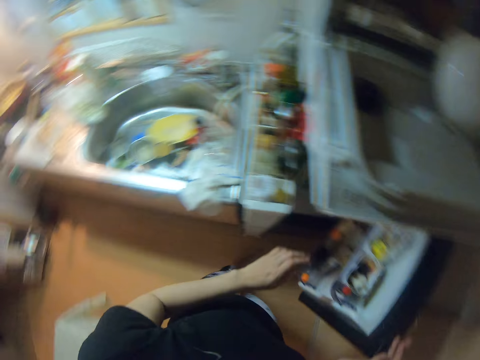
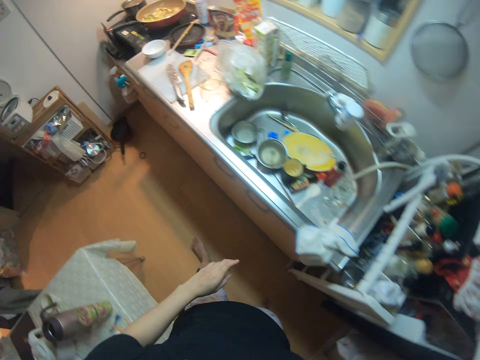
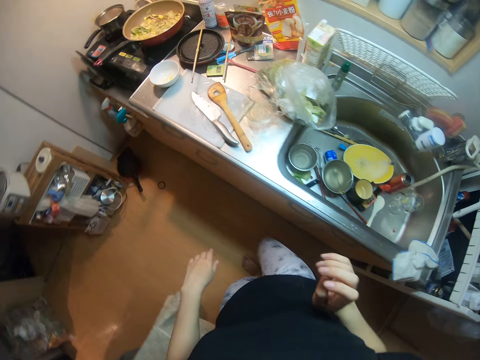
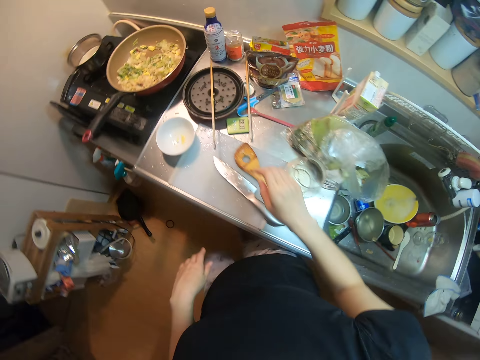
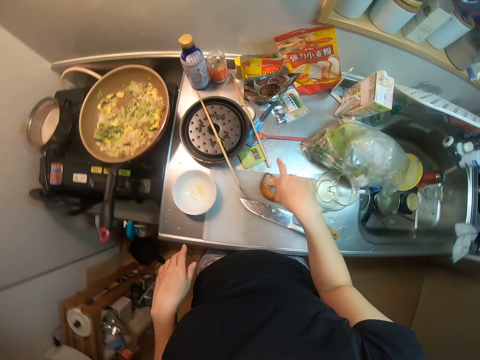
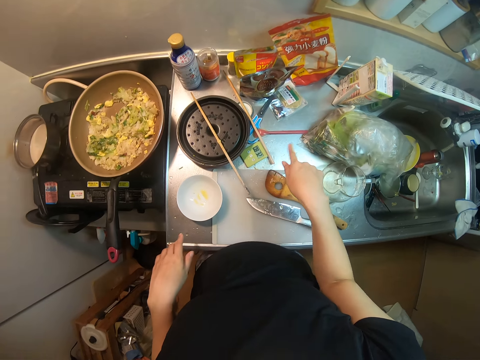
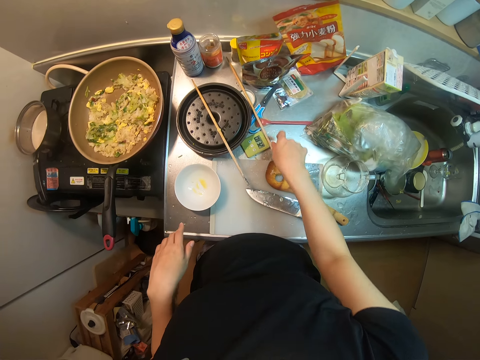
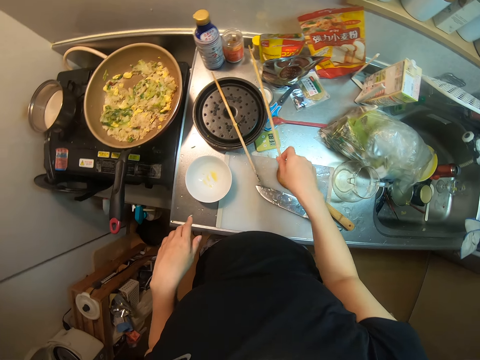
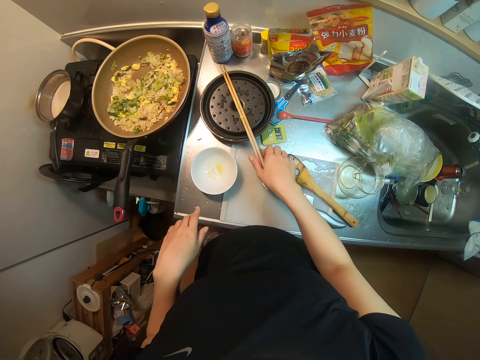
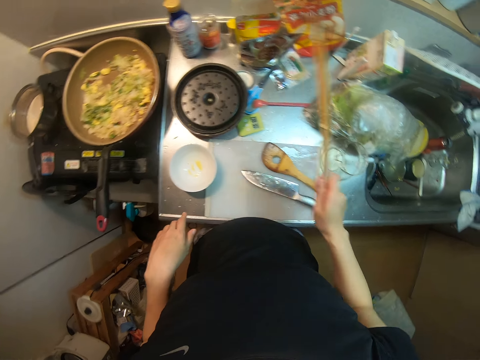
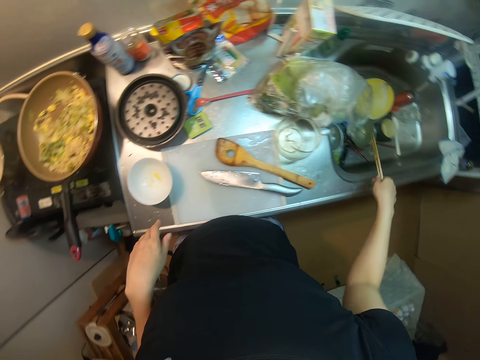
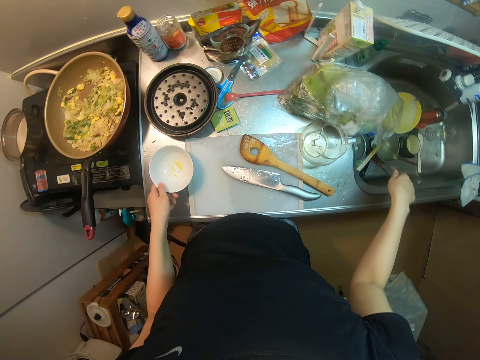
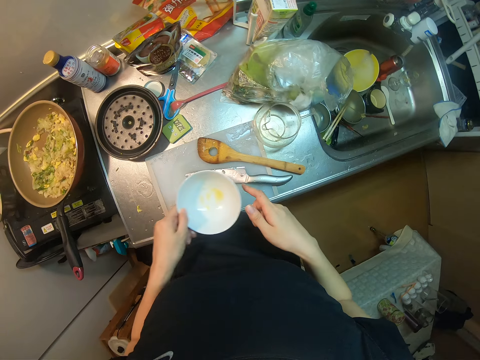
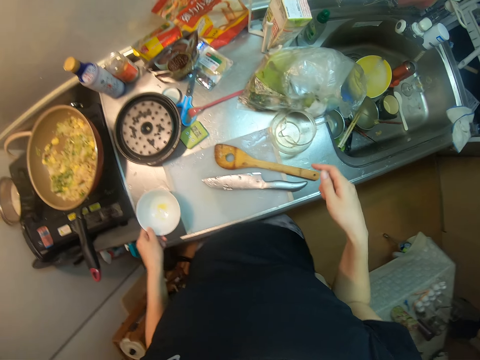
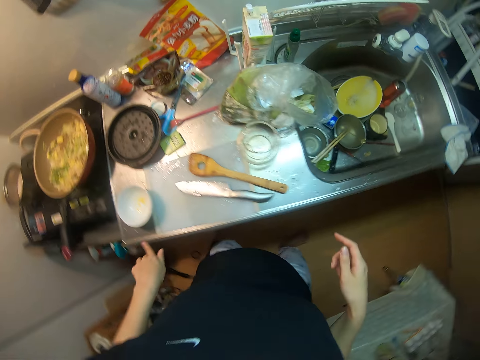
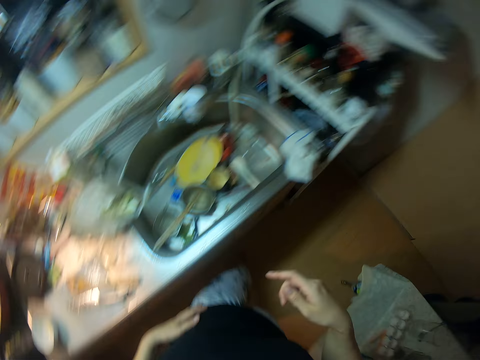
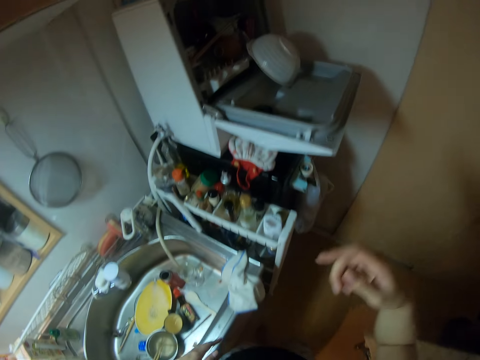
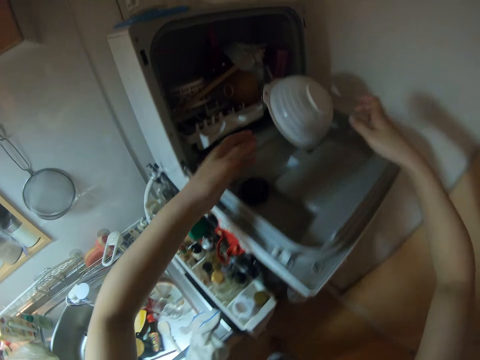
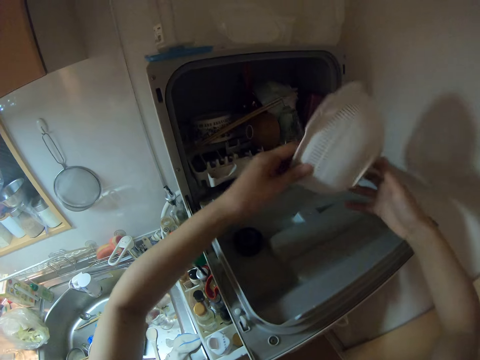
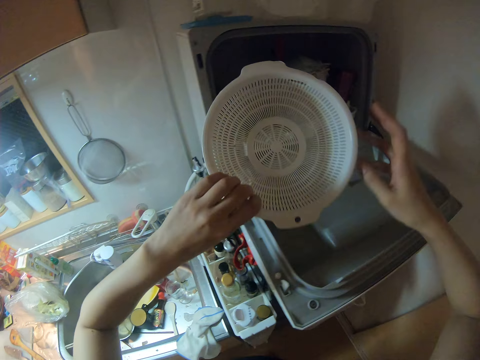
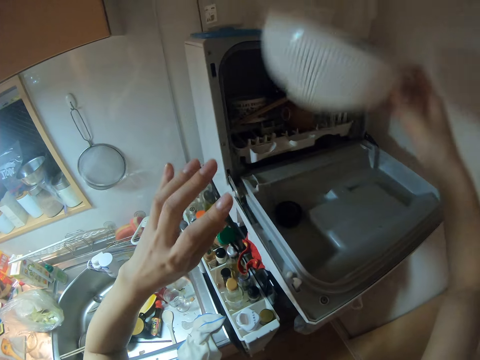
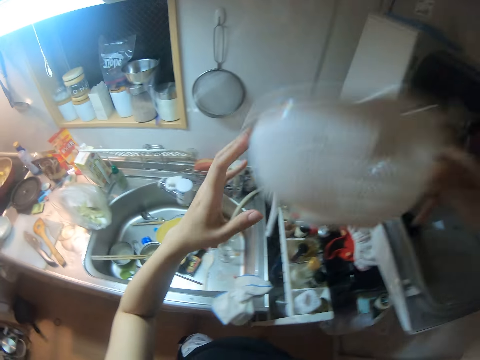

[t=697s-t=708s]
The camera wearer closes the refrigerator. They move aside. They pick a chopstick on the sink. They put the chopstick together. They pick the chopstick on the cover on the sink. They drop the chopstick in the sink. They pick the bowl on the sink. They drop the bowl back on the sink. They move away. They pick a sieve from the shelf.
